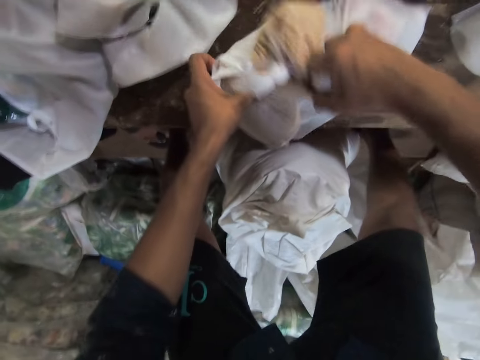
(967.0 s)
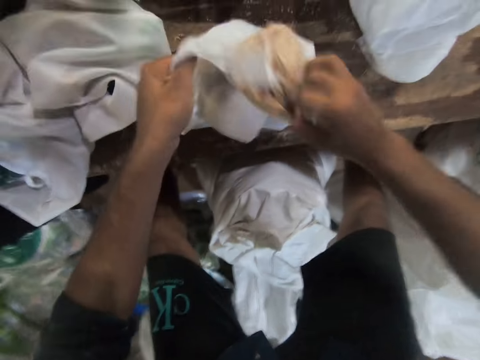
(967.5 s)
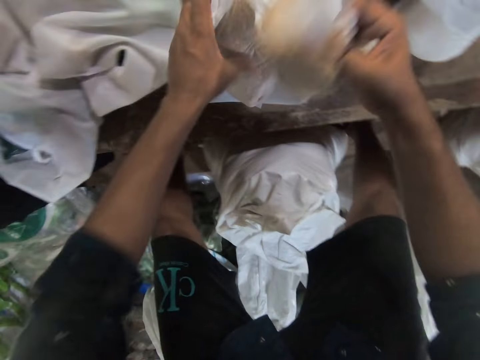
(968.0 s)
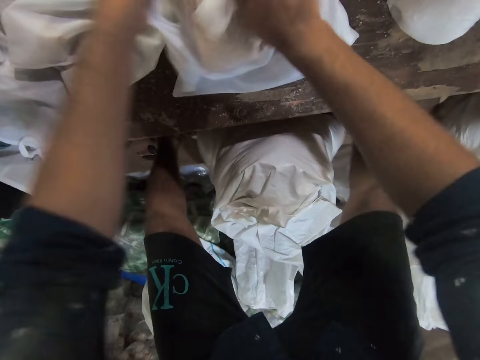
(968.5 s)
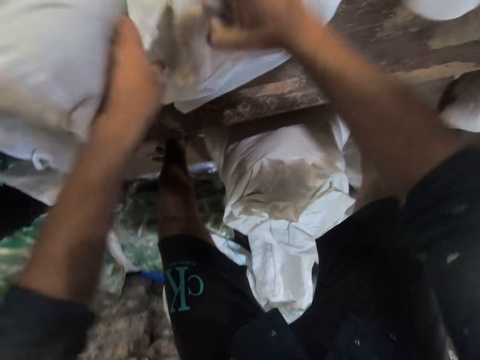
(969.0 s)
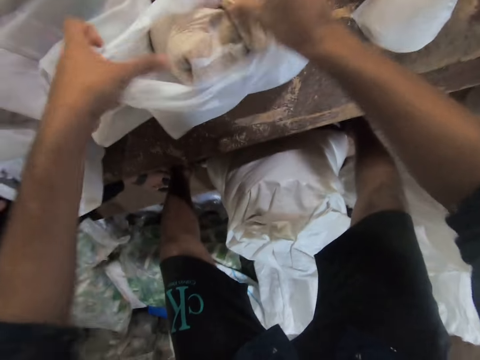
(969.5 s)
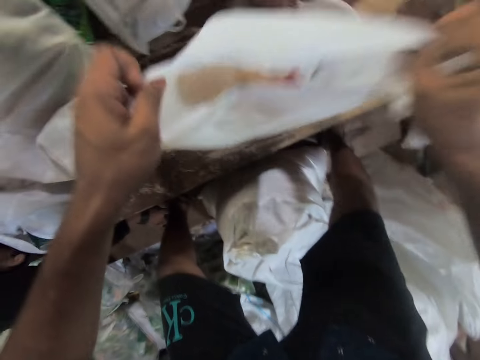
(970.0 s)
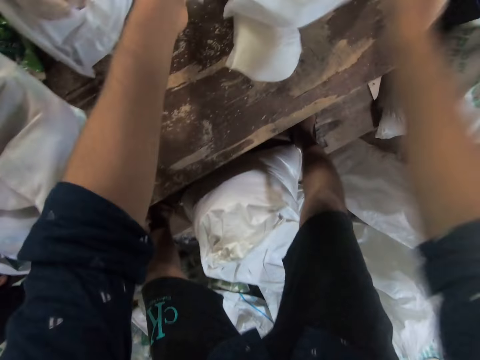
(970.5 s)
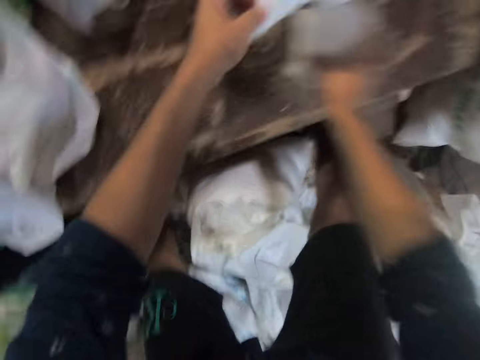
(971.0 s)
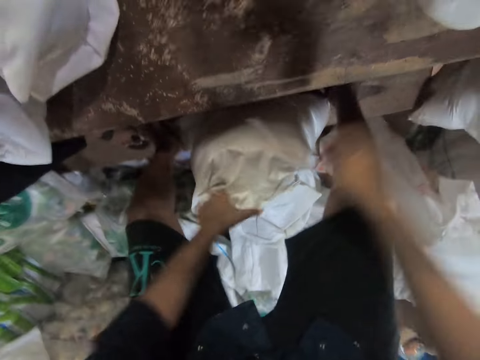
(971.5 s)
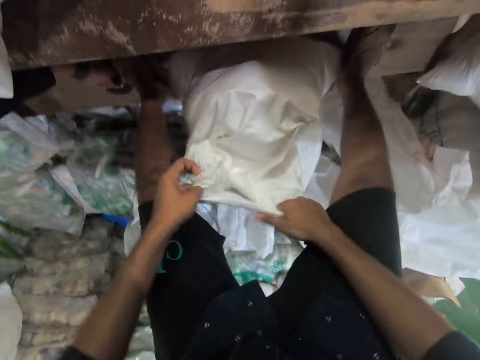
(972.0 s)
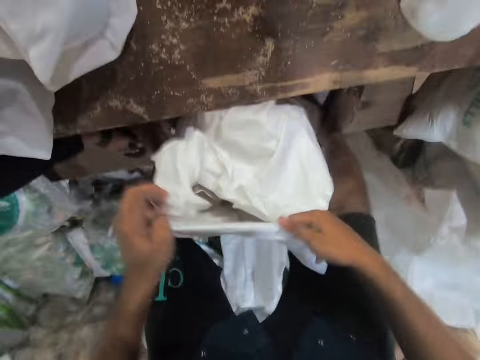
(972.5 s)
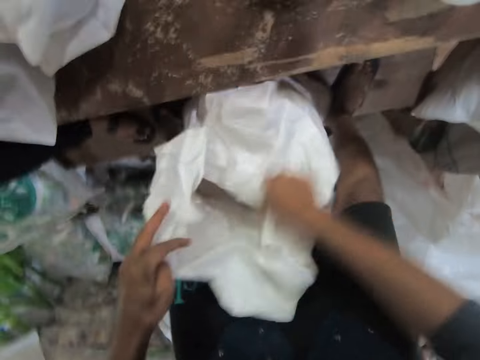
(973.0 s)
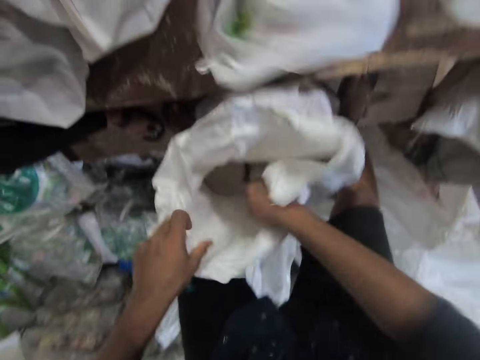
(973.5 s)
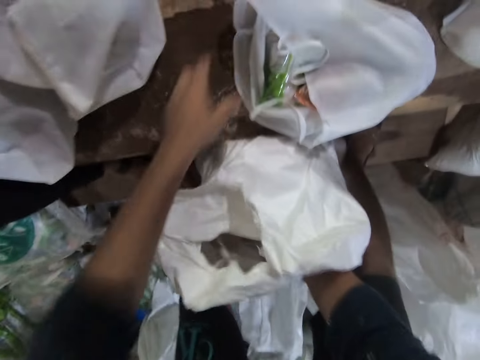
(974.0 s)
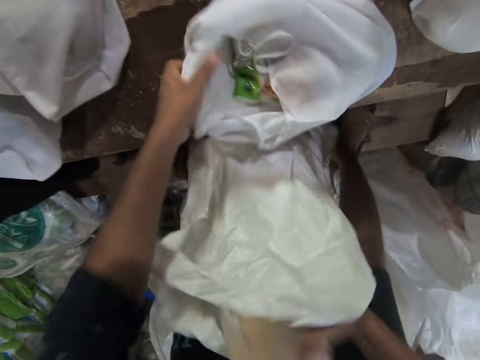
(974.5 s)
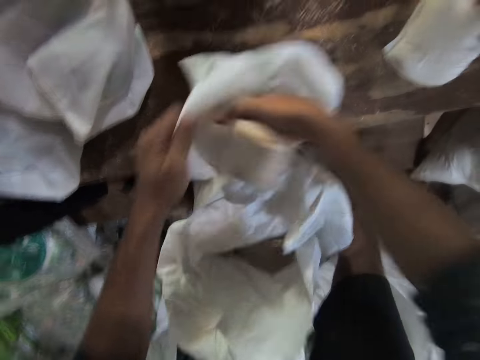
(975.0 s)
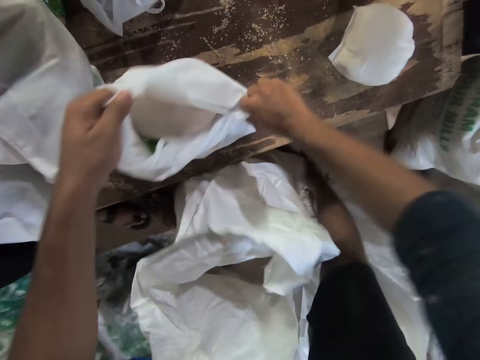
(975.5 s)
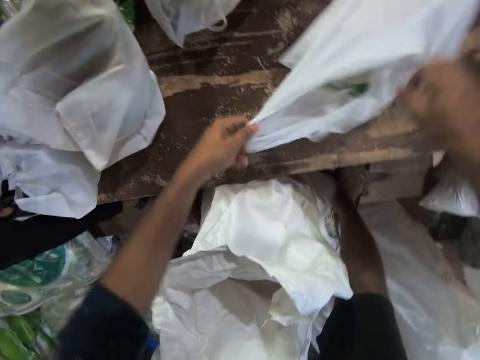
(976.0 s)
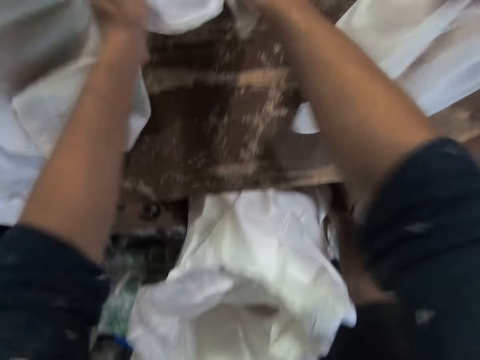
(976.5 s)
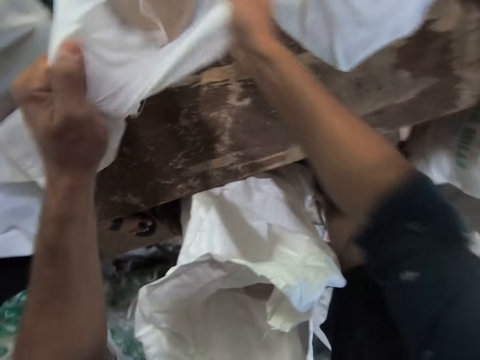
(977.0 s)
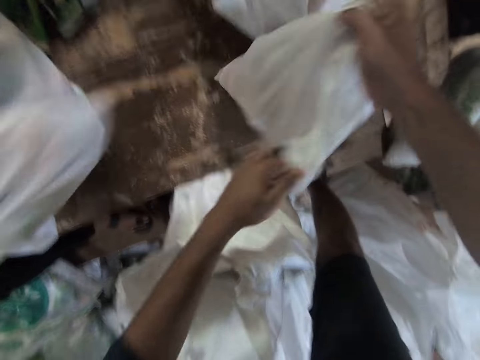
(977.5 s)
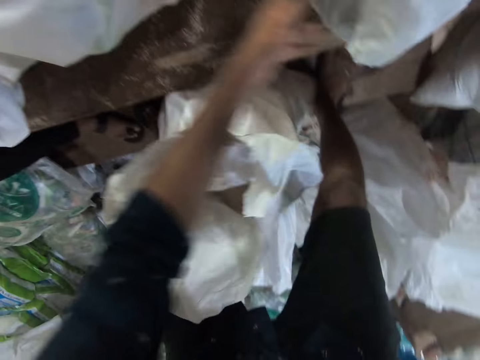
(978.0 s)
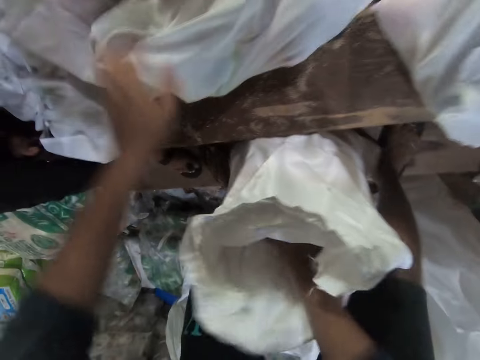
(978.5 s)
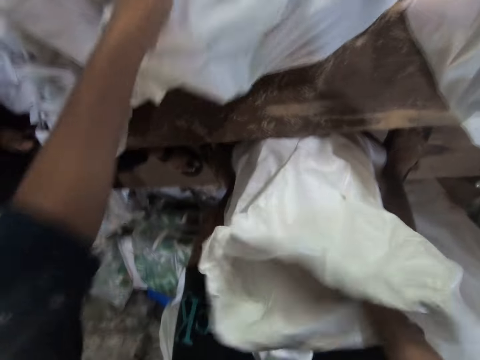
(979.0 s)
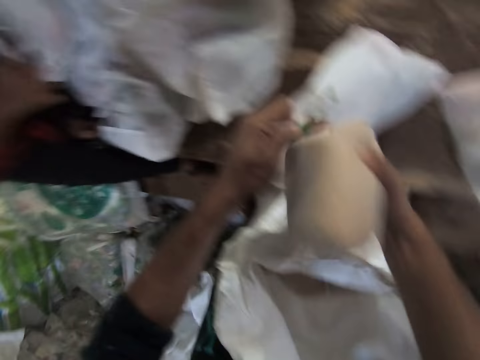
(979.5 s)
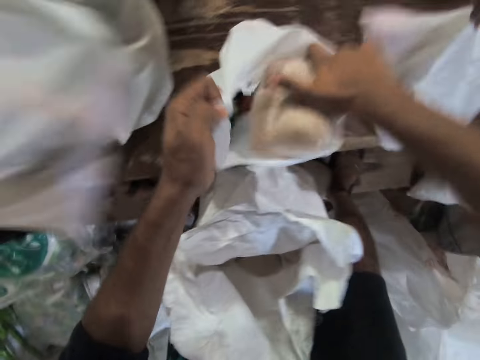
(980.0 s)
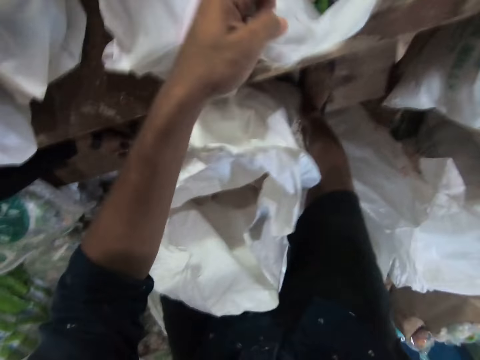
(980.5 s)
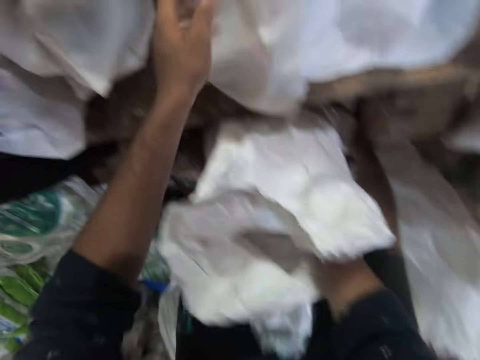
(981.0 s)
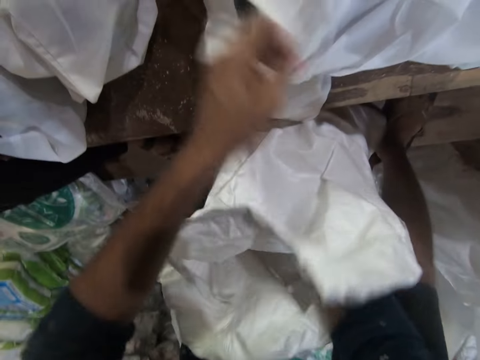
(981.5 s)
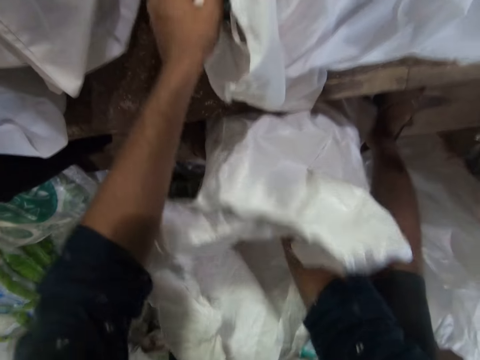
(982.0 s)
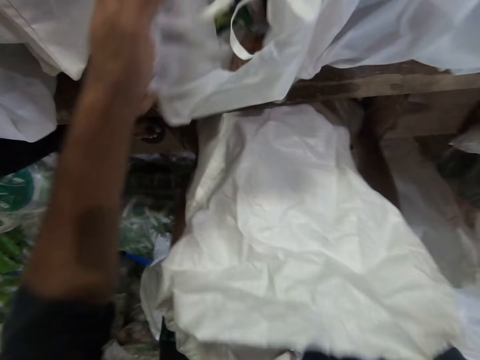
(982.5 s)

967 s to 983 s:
The camera wearer holds the shopping bag with both his hands. He picks up the shopping bag and places the packaging bag inside the shopping bag. He picks up the shopping bag and places the shopping bag on the table. He picks up another packaging bag from the stack. He talks to a man. He moves his left hand towards him and moves his right hand towards him. He holds the sack with his left hand. He holds the sack with both his hands. He opens the sack. He pulls on the packaging bag with his hands. Another man places a shopping bag next to the camera wearer. The camera wearer places his right hand in the sack. He pulls on the packaging bag with his hand. He moves his left hand forward. He holds the shopping bag with his hand. He removes a bag of wheat from the sack. He places the packaging bag inside the shopping bag. He holds the shopping bag with both his hands, picks up the shopping bag and places the shopping bag on the table. He moves his left hand forward and moves his right hand forward. He picks up the shopping bag with his hands and places the shopping bag on the table. He lowers his hands. He places his right hand in the sack. He holds the shopping bag with his hand. He pulls on the packaging bag with his hand. He removes another bag of wheat from the sack. He places the packaging bag inside the shopping bag. He holds the shopping bag with both his hands, picks up the shopping bag with his hands and places the shopping bag on the table. He lowers his right hand. He places his right hand in the sack. He removes another bag of wheat from the sack. He pulls on the packaging bag with his hand.

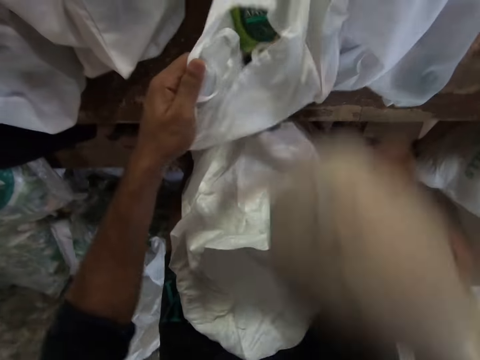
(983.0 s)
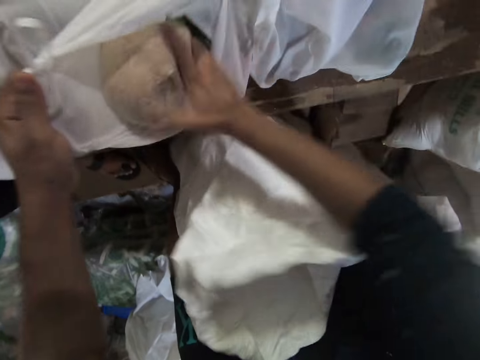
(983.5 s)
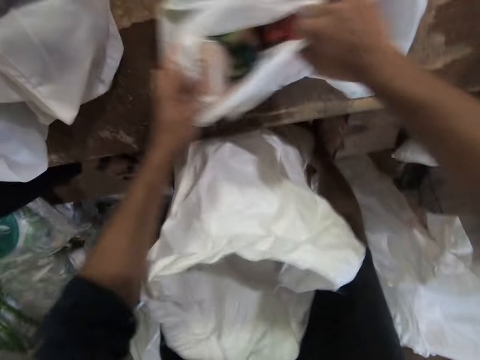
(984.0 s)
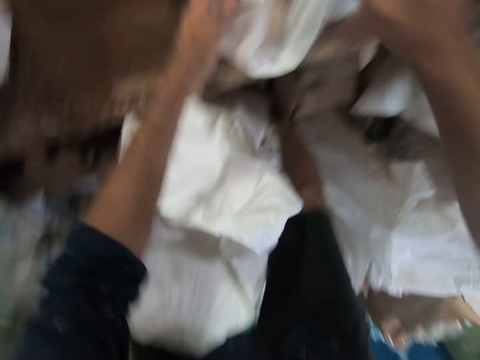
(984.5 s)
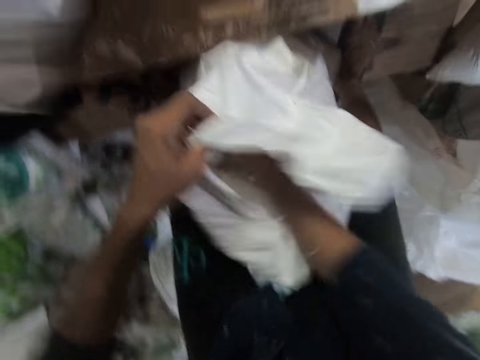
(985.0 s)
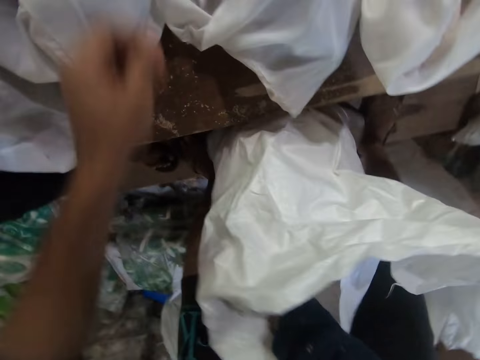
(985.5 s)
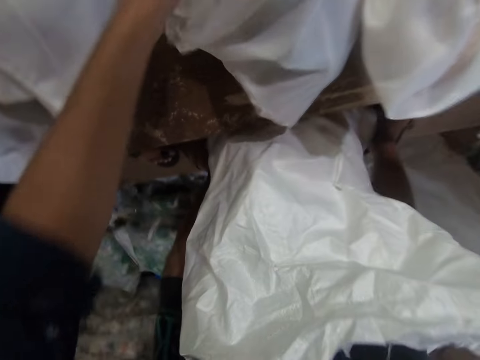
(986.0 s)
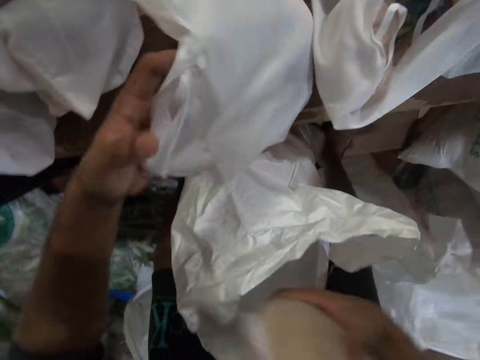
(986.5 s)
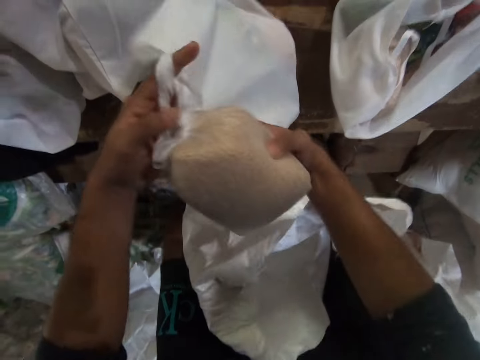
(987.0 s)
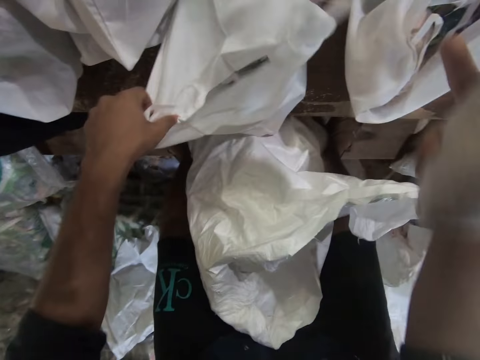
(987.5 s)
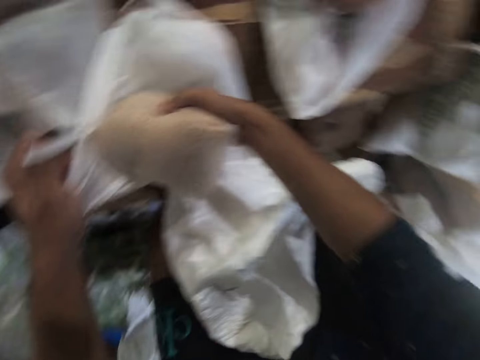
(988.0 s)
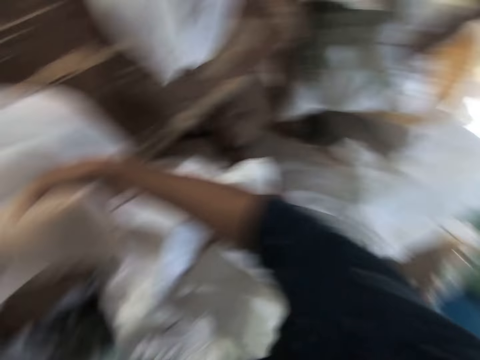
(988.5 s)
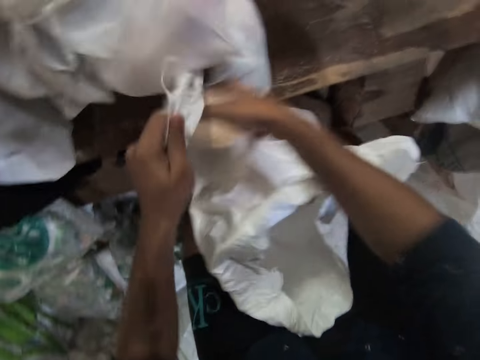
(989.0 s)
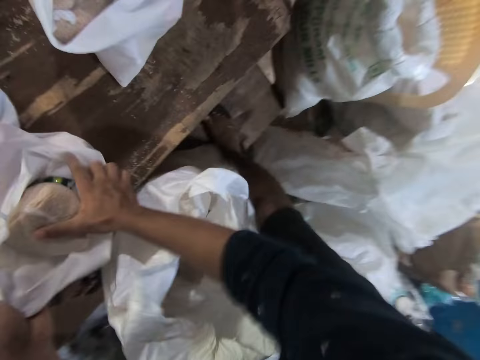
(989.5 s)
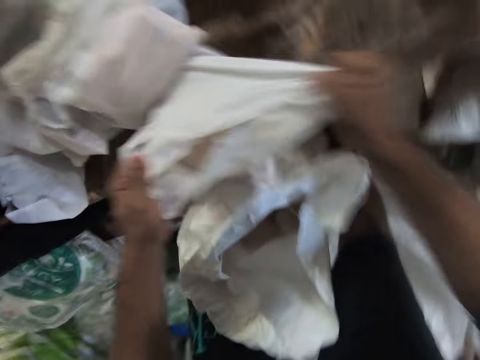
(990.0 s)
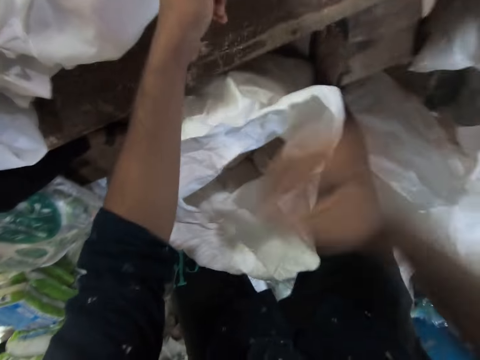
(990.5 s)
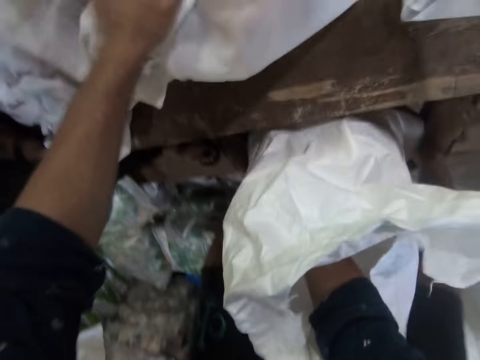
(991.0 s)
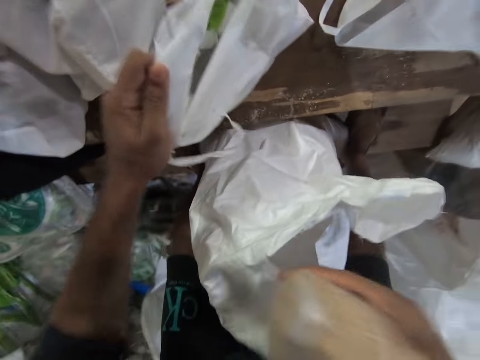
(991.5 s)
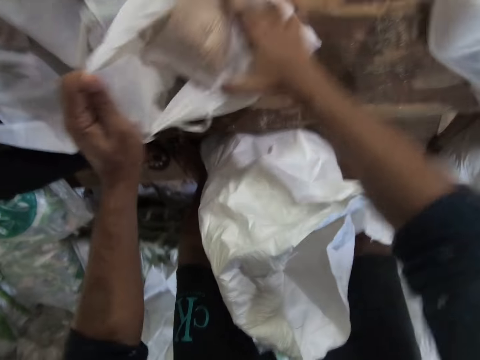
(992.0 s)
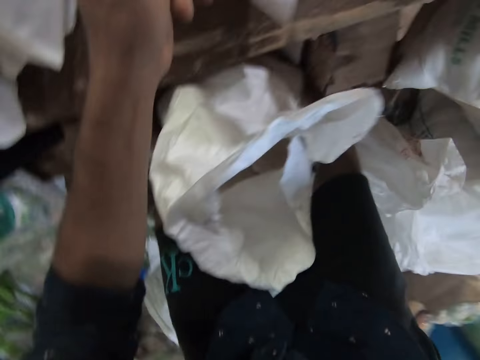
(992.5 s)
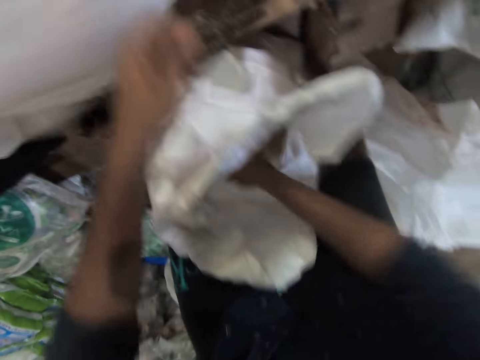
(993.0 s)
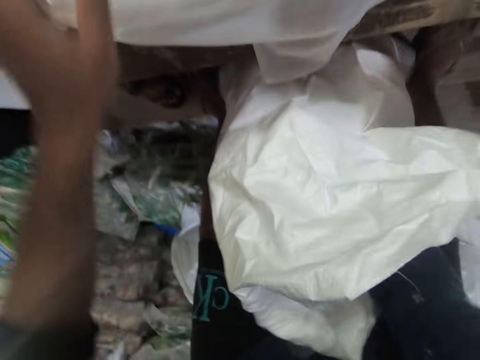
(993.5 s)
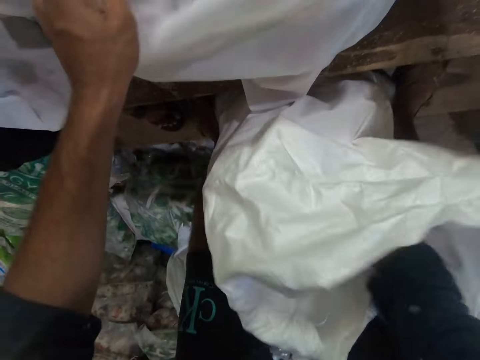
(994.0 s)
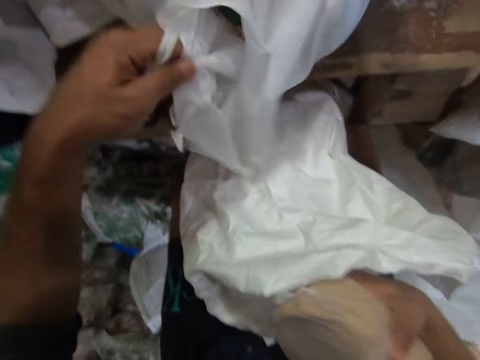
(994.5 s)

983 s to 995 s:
The camera wearer places the packaging bag inside the shopping bag. He holds the shopping bag with both his hands. He pushes the bag forward. He lowers his right hand. He holds the sack with his left hand. A man places a shopping bag next to the camera wearer. The camera wearer pulls on the packaging bag with his hand. He moves his left hand forward. He holds the shopping bag with his hand. He removes another bag of wheat from the sack. He separates the shopping bag with his hands. He places the packaging bag inside the shopping bag. The man places a shopping bag next to the camera wearer. The camera wearer holds the shopping bag with both his hands, picks up the shopping bag and places the shopping bag on the table. He lowers his right hand. He places his right hand in the sack. He holds the shopping bag with his left hand. He pulls on the packaging bag with his hand. He removes another bag of wheat from the sack. He places the packaging bag inside the shopping bag. He holds the shopping bag with both his hands, picks up the shopping bag and places the shopping bag on the table. He lowers his right hand. He places his right hand in the sack. The man places a shopping bag next to the camera wearer. The camera wearer pulls on the packaging bag with his hand. He moves his left hand forward. He removes another bag of wheat from the sack. He holds the shopping bag with his hand.
